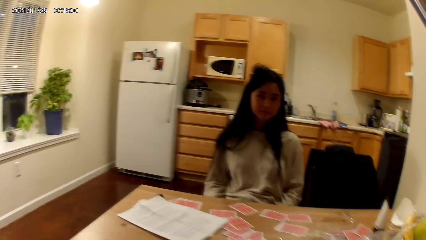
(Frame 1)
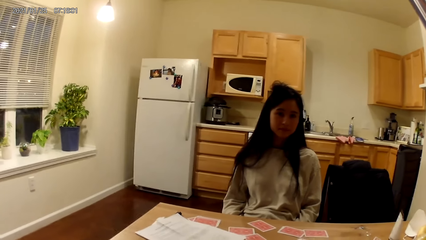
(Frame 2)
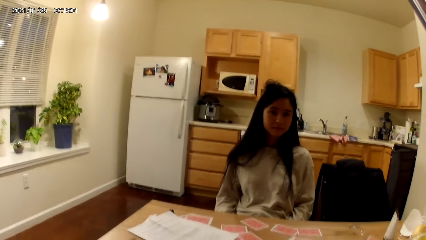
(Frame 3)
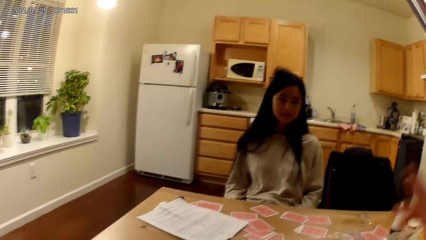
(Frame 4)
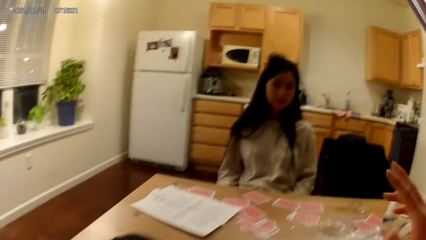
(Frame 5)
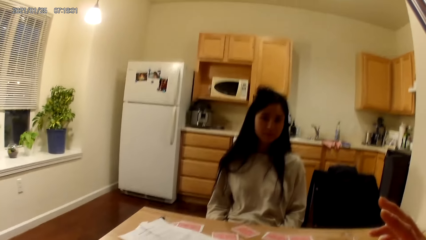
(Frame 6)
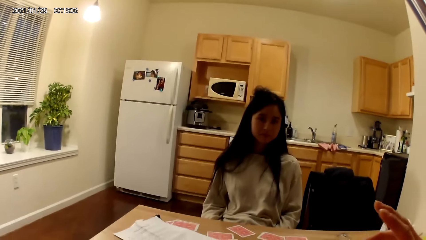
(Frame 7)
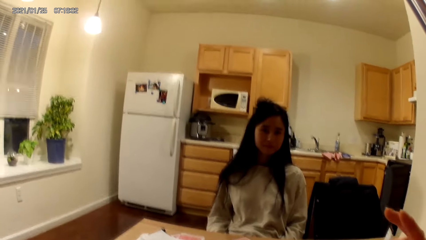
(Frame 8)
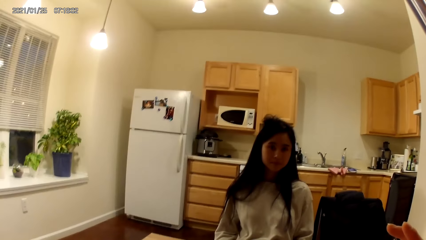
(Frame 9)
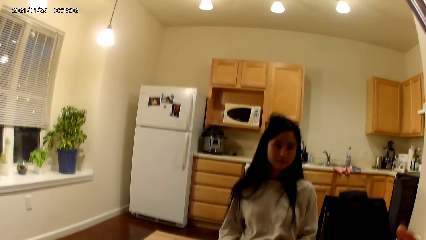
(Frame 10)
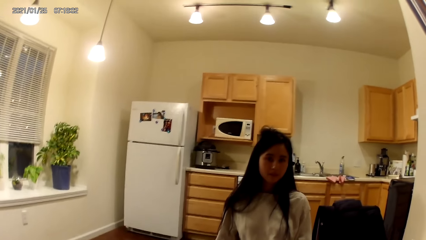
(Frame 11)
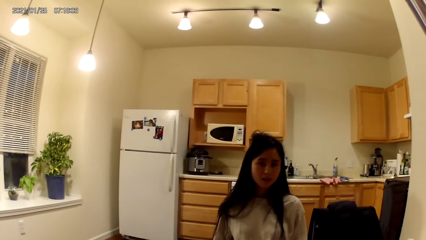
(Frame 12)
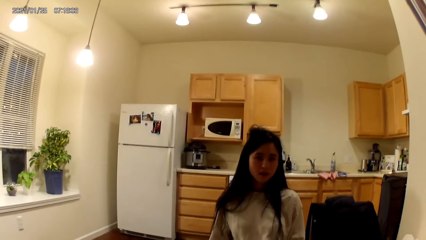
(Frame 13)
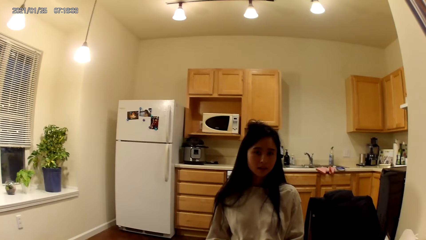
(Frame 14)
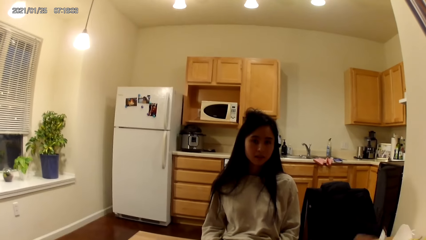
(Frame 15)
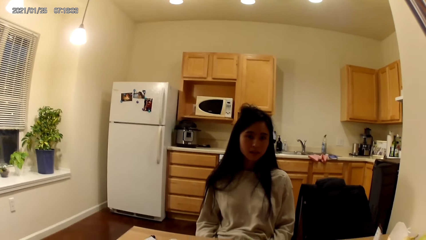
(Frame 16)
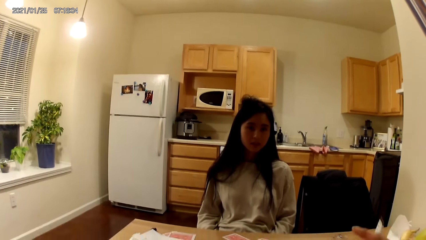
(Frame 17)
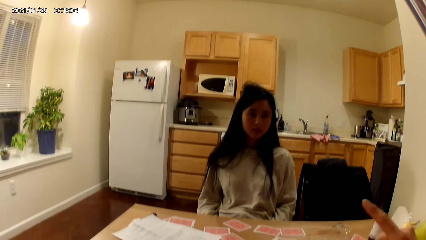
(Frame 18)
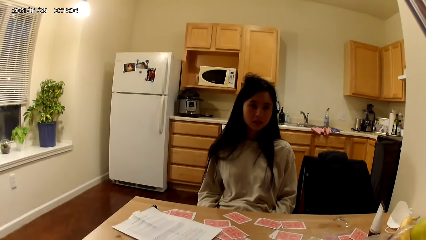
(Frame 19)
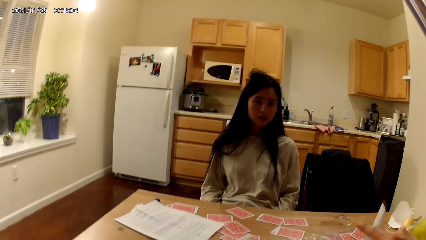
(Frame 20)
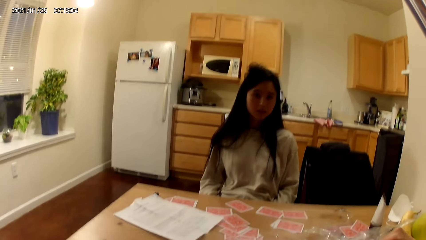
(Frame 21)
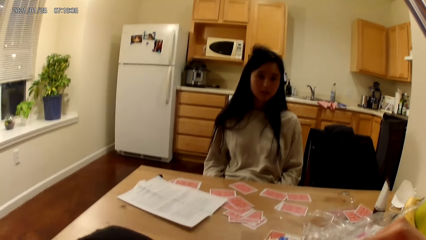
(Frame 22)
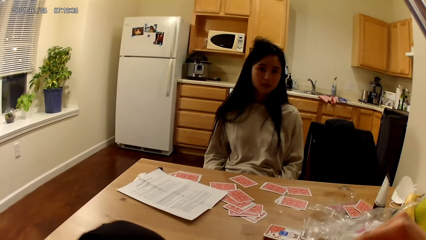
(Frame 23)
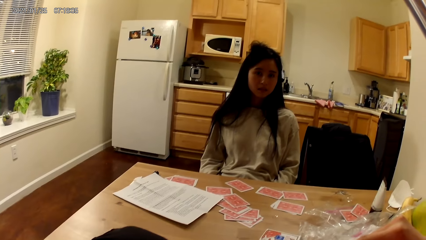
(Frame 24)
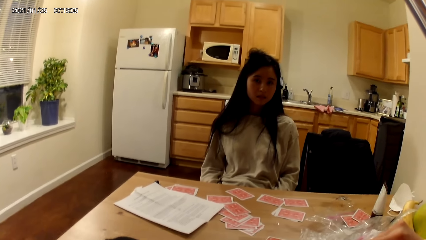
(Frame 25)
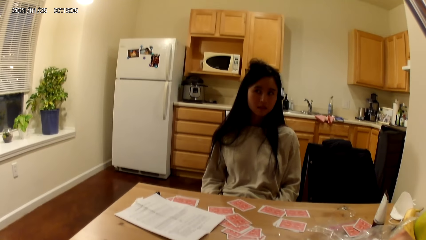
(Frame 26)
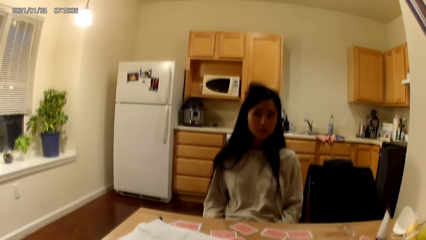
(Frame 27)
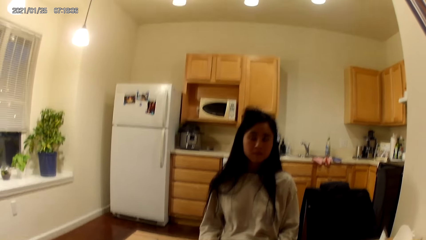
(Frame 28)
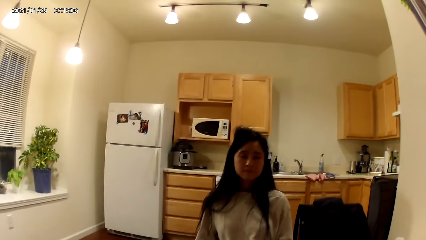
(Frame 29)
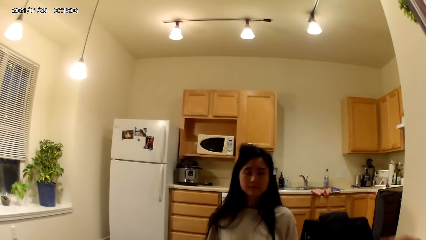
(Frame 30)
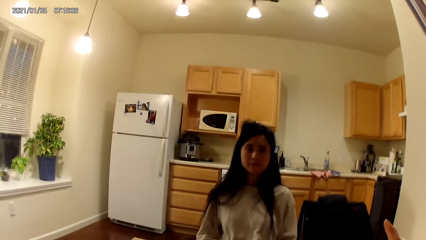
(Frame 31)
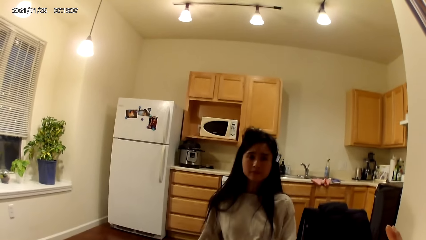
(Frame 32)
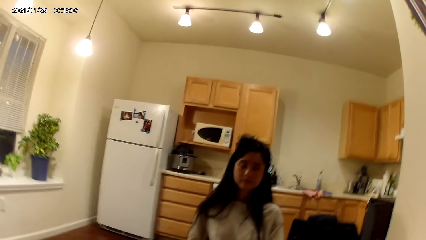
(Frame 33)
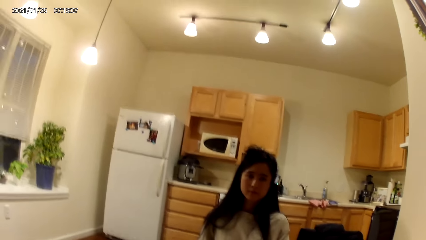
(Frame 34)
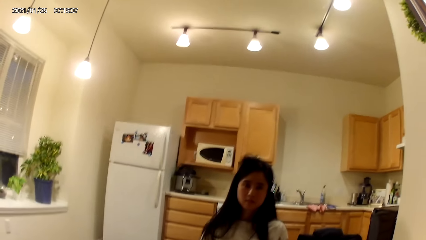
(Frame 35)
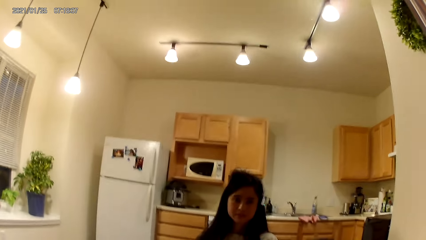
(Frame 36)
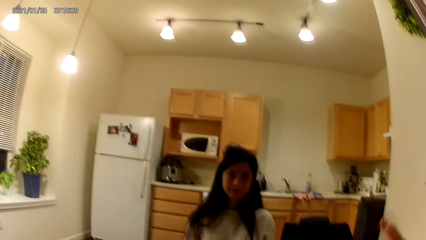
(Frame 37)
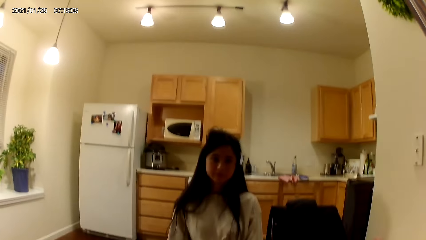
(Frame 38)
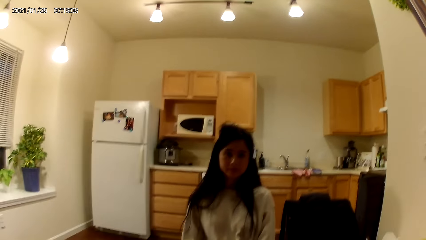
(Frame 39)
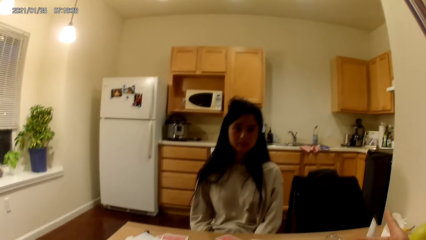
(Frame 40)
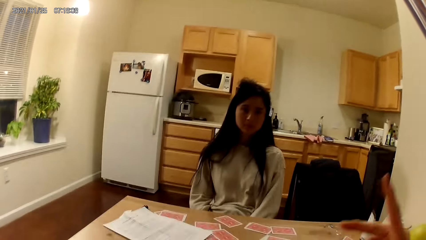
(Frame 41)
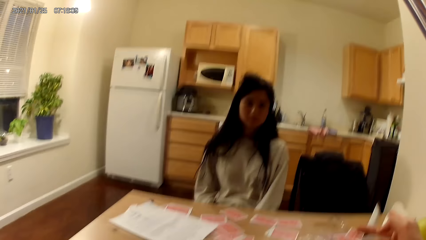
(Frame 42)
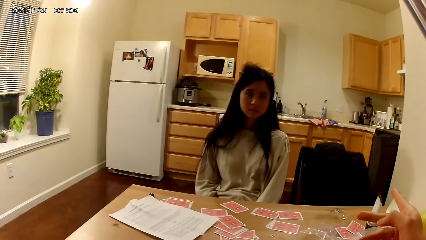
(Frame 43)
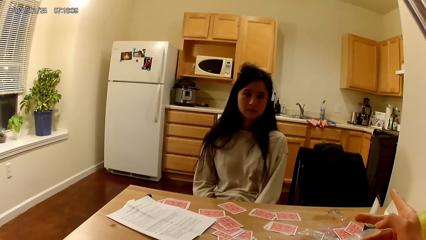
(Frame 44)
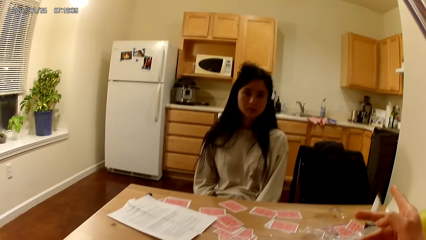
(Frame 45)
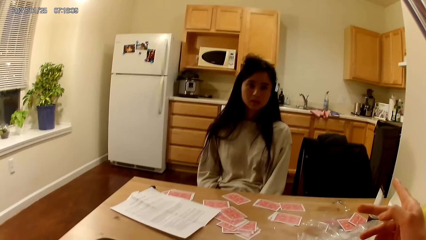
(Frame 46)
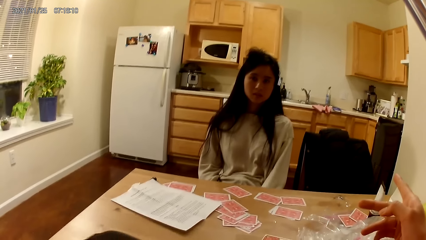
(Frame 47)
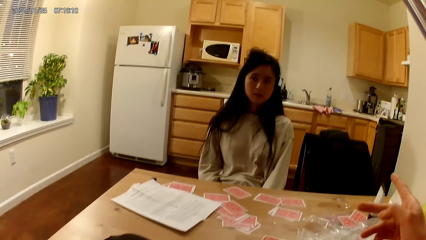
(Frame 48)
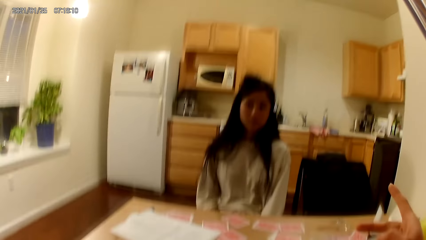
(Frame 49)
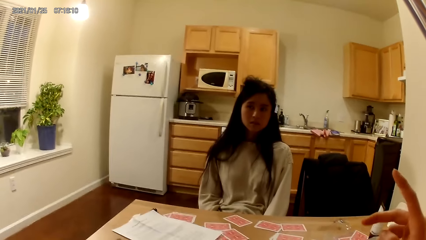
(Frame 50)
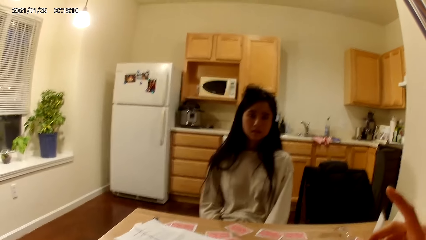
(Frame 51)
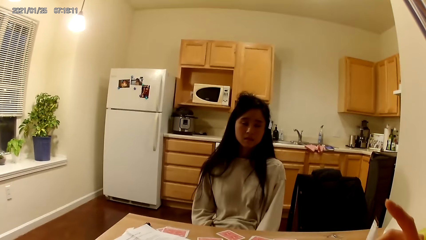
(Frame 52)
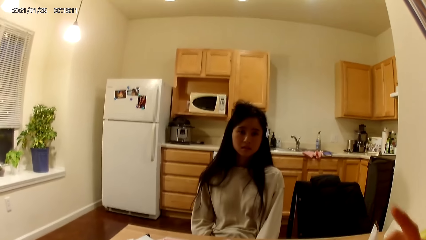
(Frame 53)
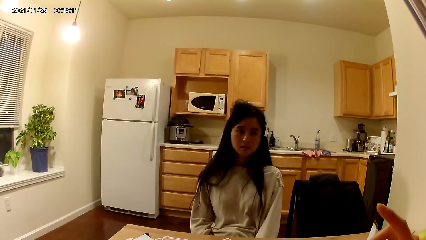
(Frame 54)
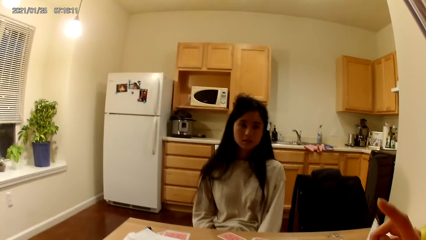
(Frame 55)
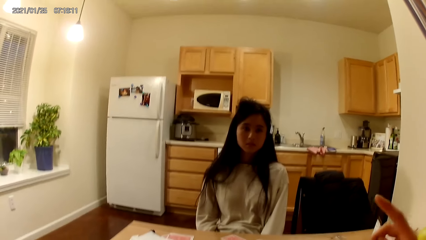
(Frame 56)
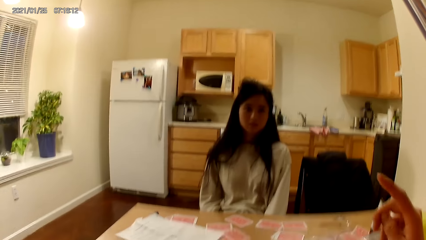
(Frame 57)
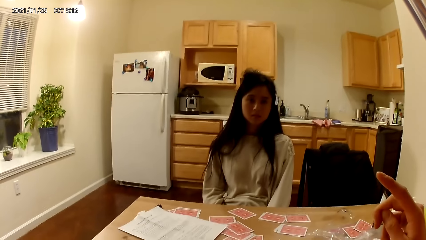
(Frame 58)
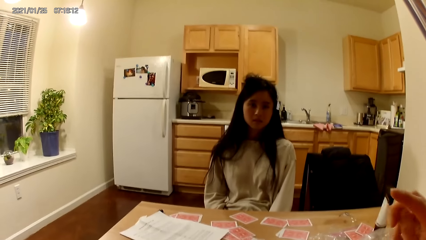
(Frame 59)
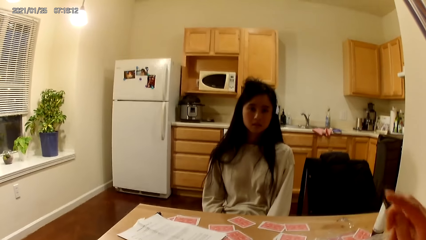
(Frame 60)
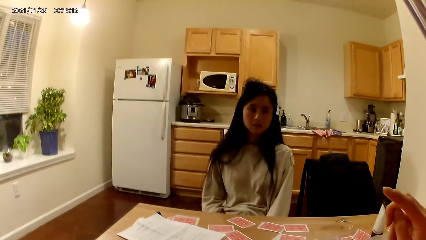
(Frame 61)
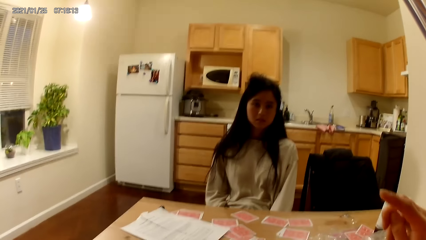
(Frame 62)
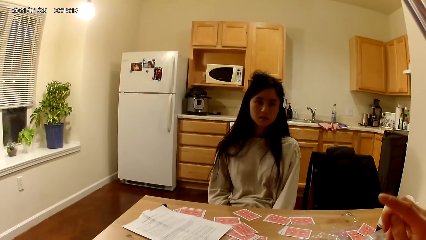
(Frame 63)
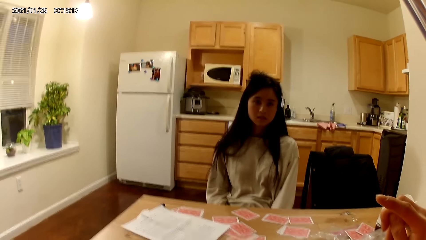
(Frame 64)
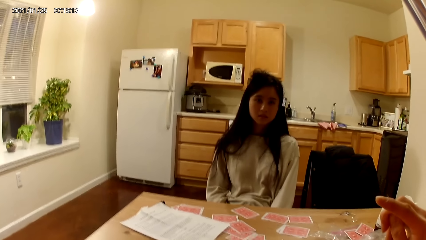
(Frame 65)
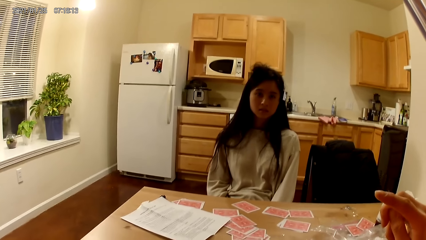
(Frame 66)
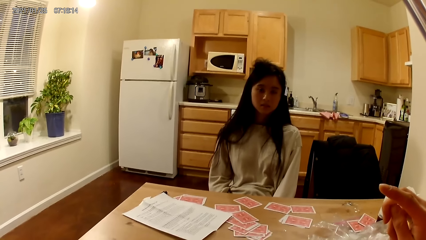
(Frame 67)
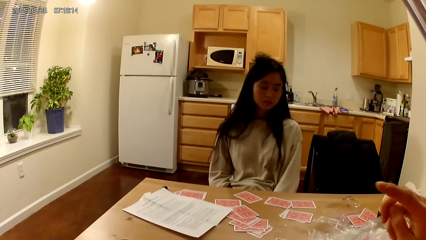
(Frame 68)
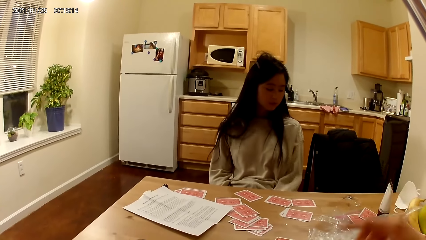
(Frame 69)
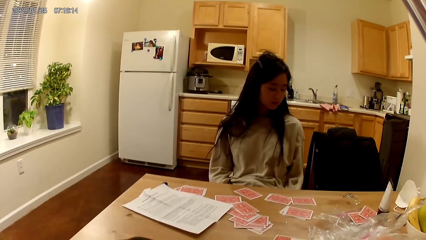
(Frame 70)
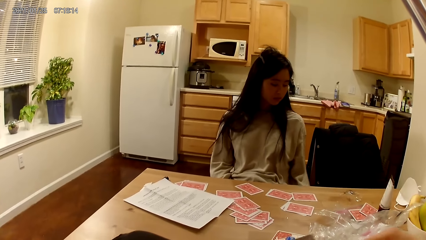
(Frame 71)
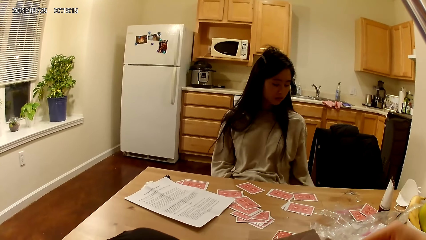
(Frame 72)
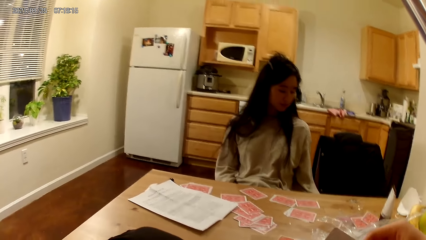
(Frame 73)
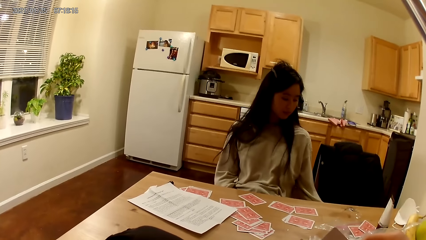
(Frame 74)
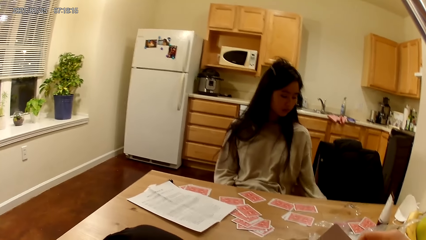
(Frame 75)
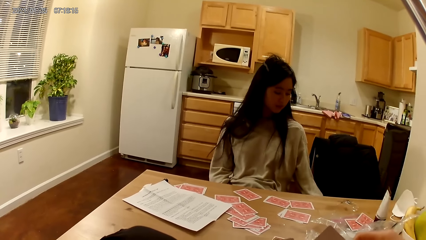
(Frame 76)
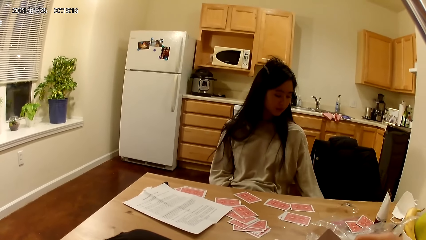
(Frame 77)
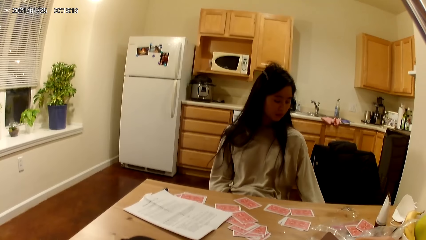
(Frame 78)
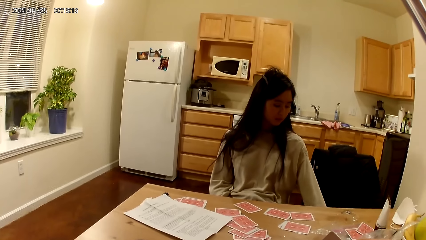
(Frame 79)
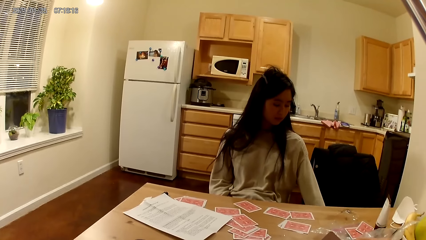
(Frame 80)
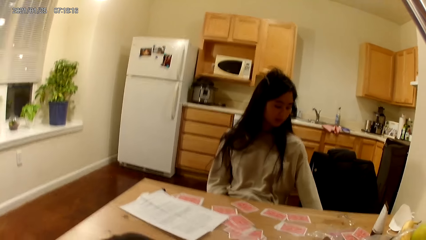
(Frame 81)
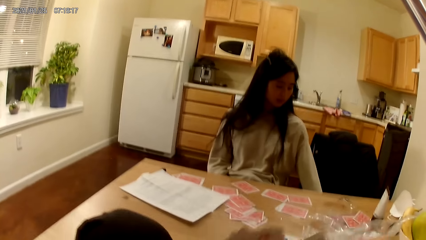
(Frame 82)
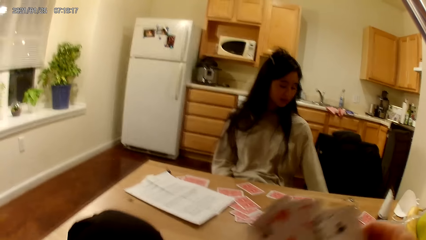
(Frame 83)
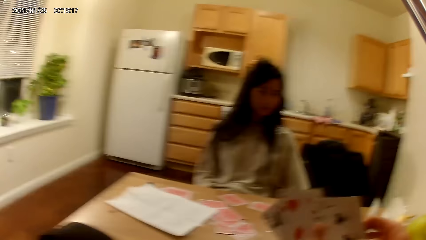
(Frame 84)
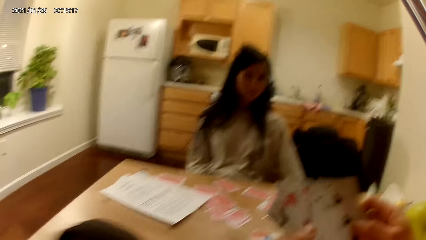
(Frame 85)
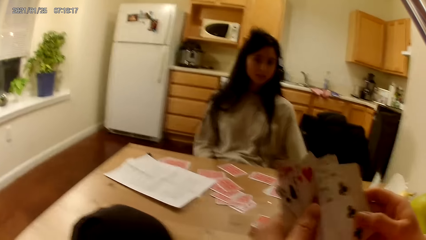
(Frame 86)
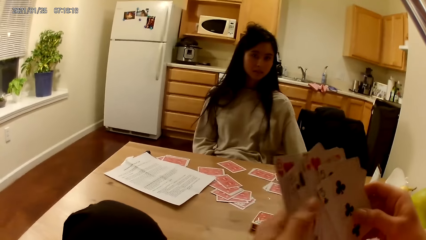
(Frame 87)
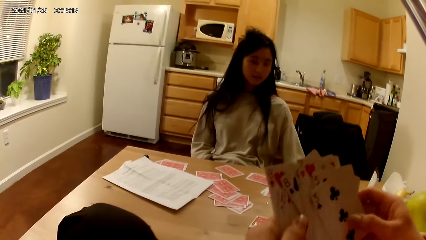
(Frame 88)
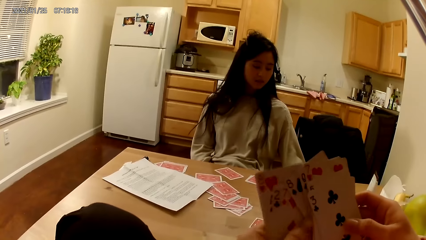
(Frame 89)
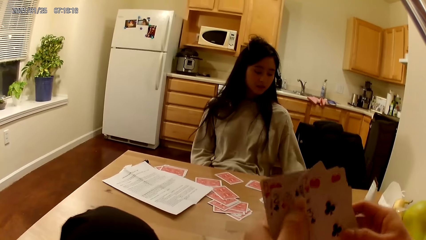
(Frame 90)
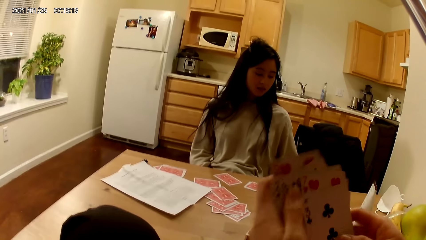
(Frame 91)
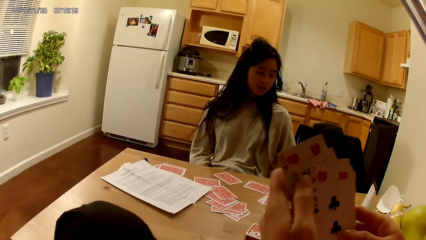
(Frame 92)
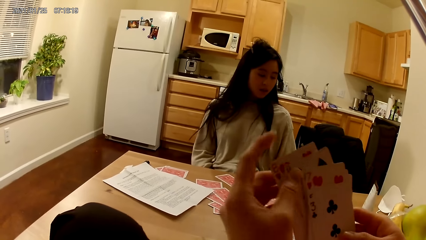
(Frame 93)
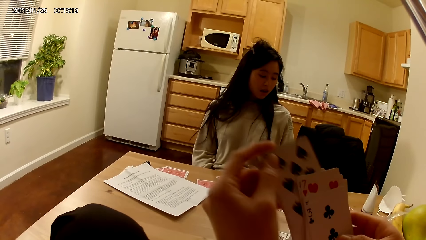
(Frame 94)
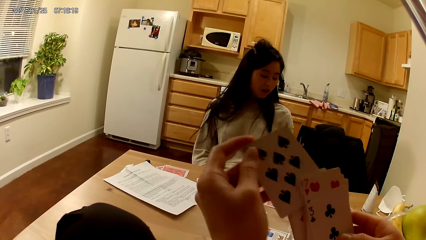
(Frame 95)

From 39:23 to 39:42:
The camera wearer shakes her right hand. She holds playing cards with her hands. She shuffles the cards in her hands.
